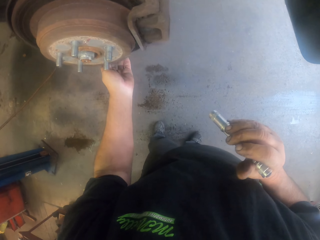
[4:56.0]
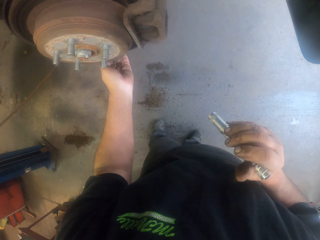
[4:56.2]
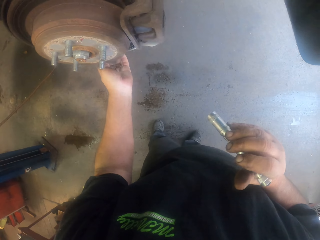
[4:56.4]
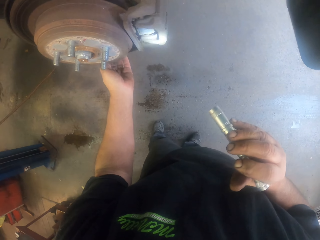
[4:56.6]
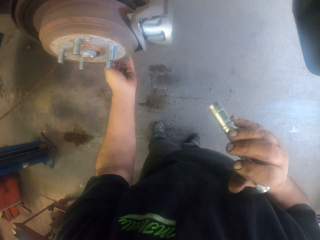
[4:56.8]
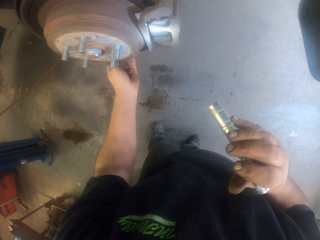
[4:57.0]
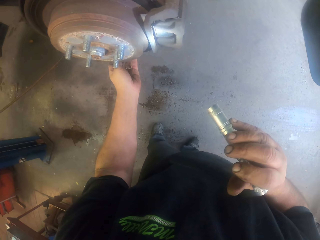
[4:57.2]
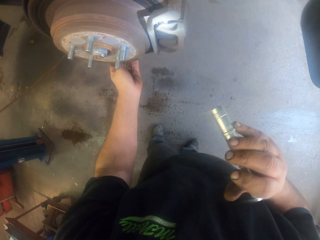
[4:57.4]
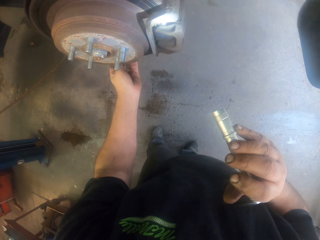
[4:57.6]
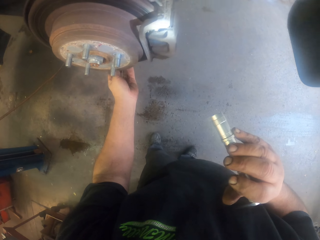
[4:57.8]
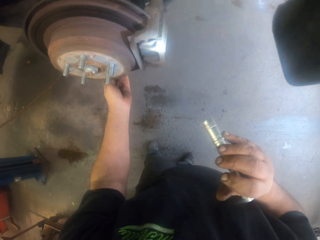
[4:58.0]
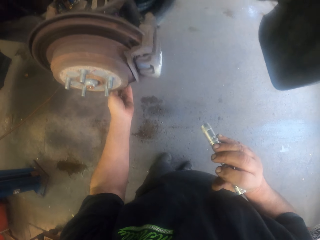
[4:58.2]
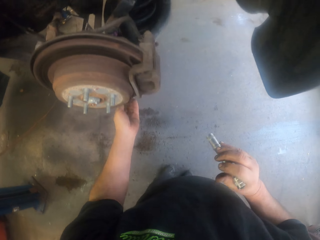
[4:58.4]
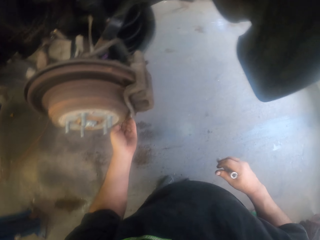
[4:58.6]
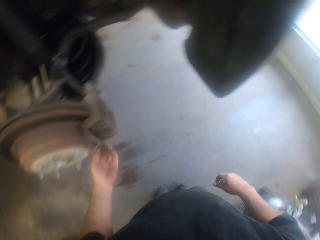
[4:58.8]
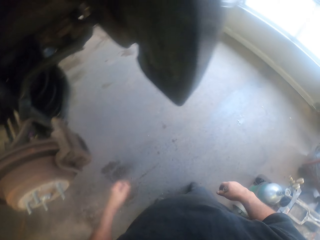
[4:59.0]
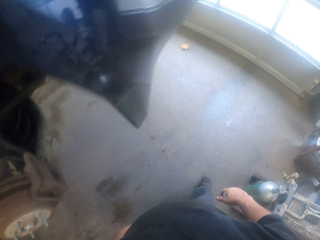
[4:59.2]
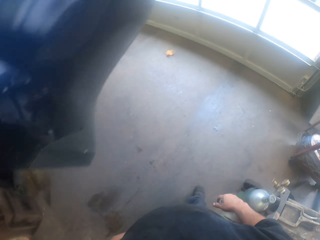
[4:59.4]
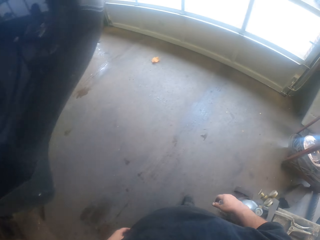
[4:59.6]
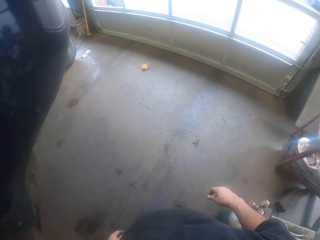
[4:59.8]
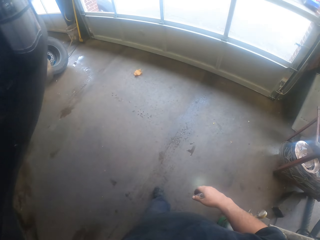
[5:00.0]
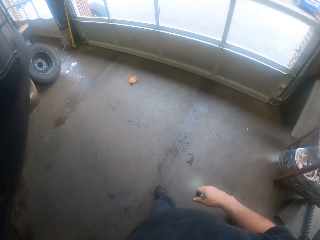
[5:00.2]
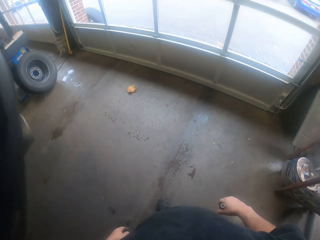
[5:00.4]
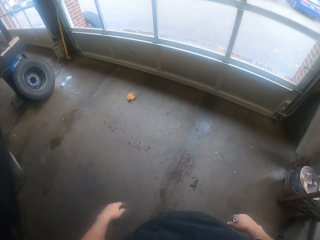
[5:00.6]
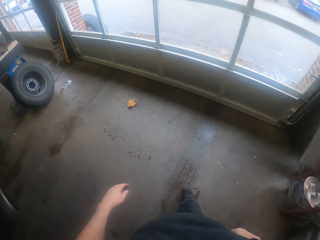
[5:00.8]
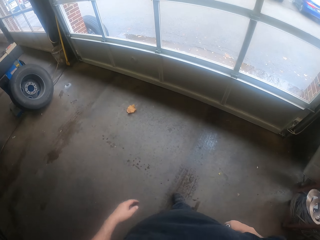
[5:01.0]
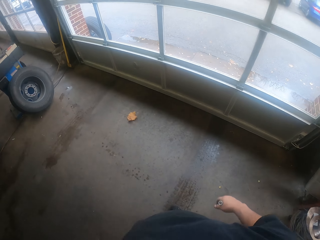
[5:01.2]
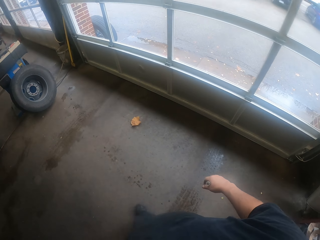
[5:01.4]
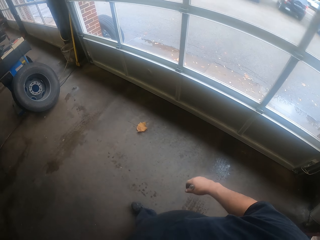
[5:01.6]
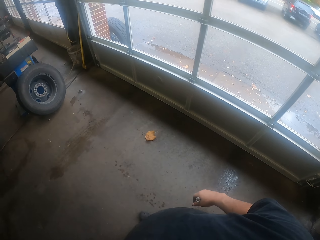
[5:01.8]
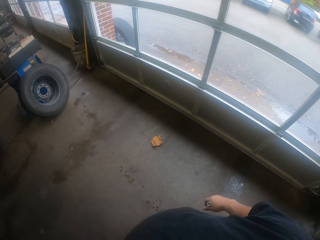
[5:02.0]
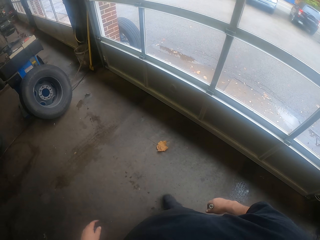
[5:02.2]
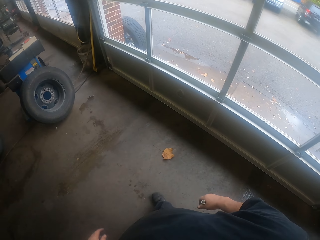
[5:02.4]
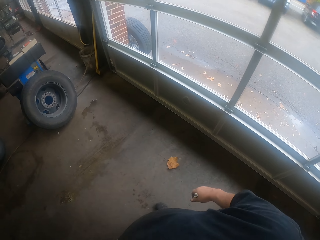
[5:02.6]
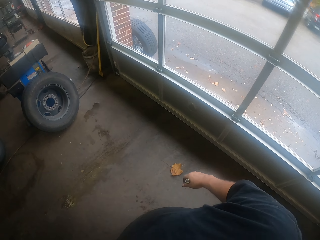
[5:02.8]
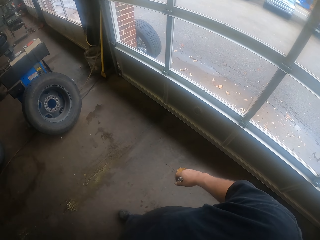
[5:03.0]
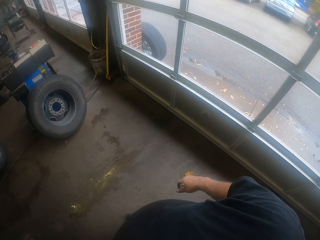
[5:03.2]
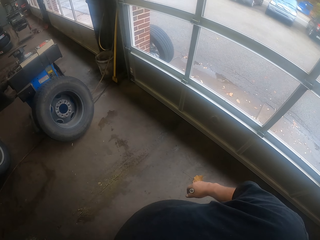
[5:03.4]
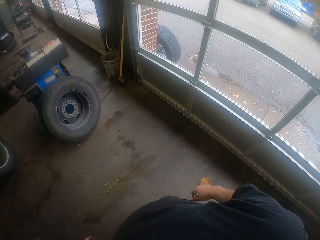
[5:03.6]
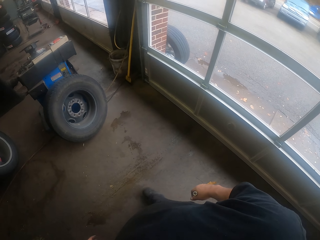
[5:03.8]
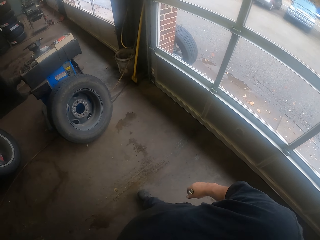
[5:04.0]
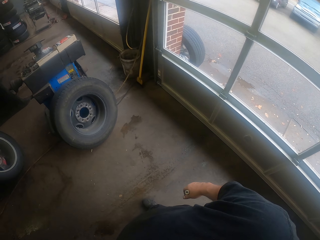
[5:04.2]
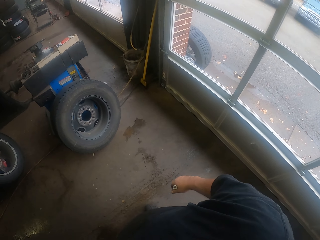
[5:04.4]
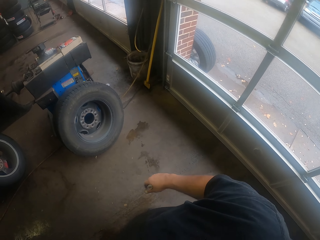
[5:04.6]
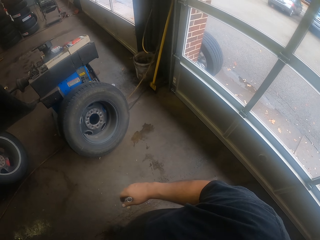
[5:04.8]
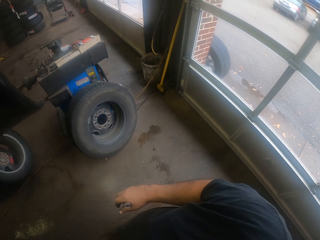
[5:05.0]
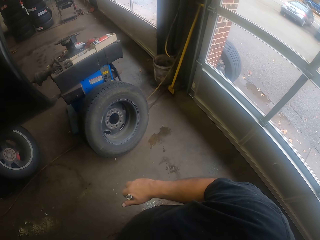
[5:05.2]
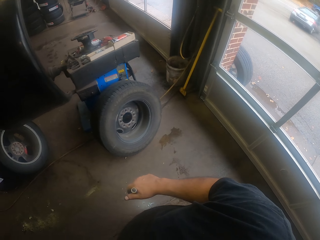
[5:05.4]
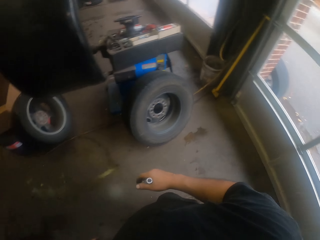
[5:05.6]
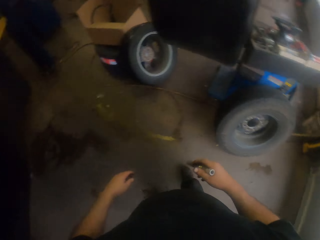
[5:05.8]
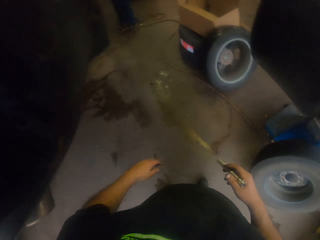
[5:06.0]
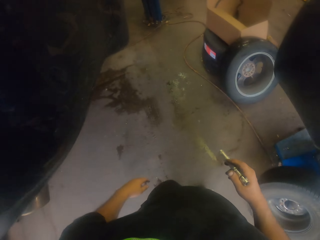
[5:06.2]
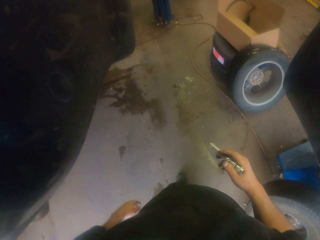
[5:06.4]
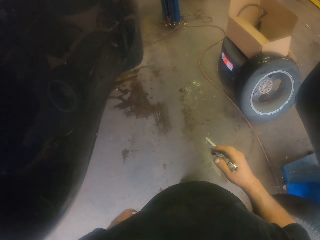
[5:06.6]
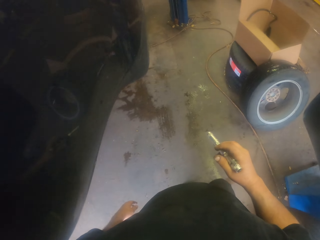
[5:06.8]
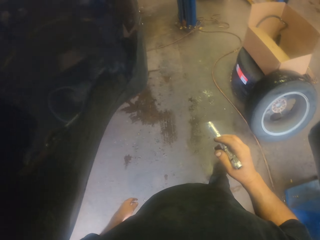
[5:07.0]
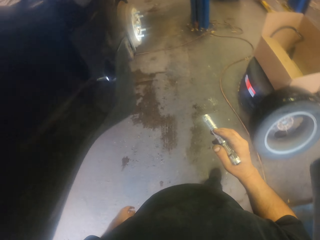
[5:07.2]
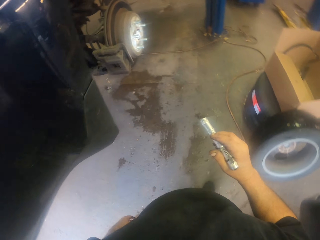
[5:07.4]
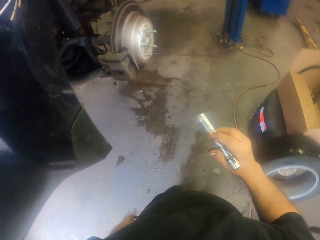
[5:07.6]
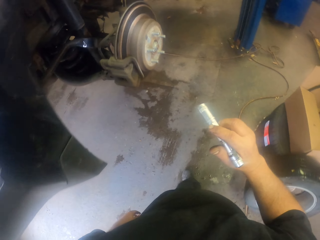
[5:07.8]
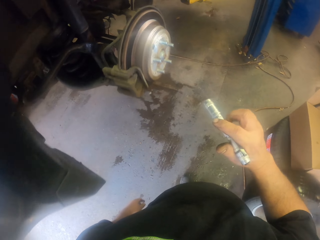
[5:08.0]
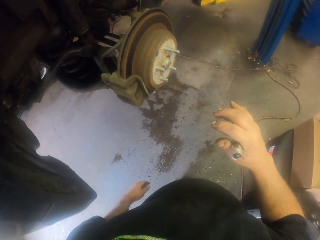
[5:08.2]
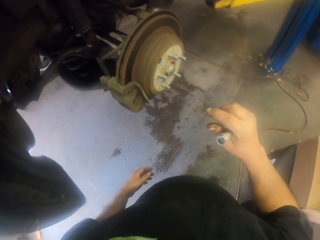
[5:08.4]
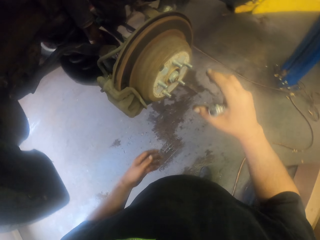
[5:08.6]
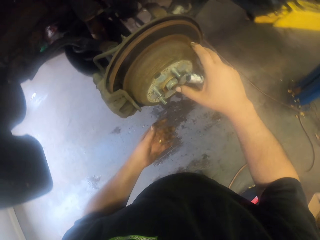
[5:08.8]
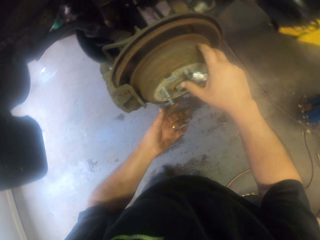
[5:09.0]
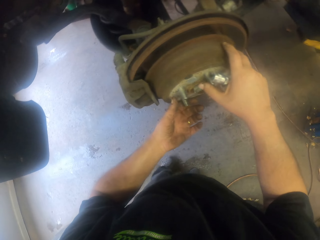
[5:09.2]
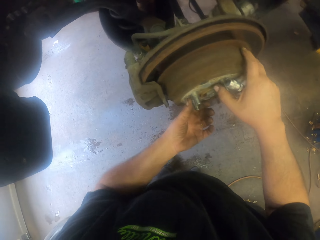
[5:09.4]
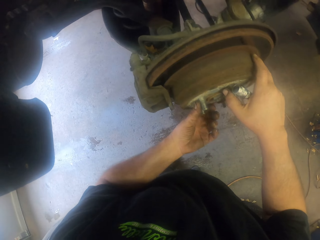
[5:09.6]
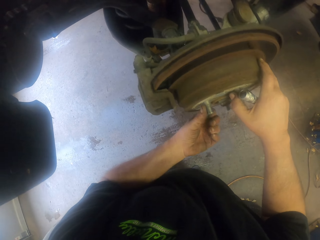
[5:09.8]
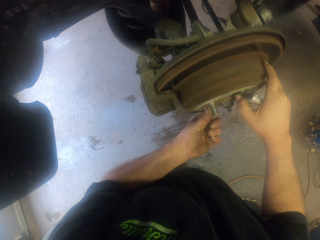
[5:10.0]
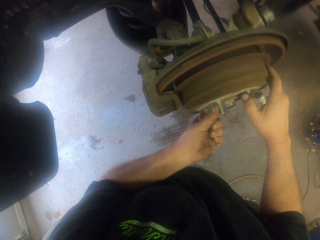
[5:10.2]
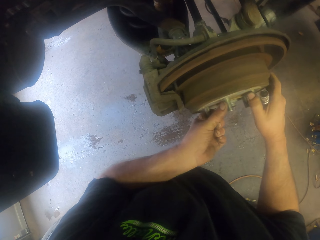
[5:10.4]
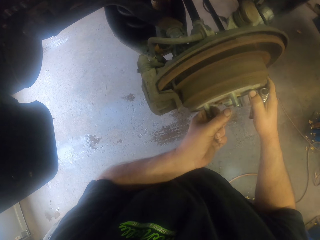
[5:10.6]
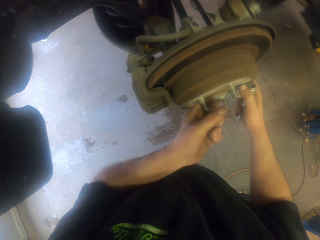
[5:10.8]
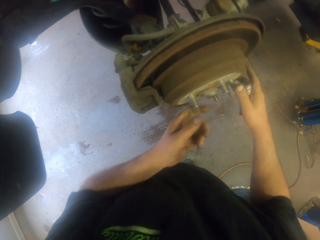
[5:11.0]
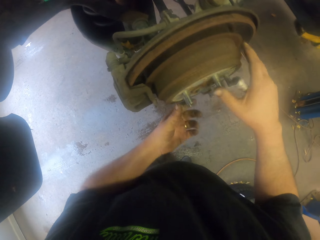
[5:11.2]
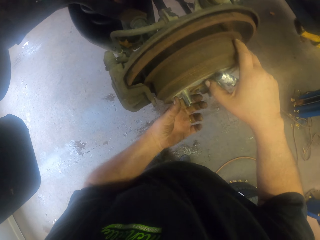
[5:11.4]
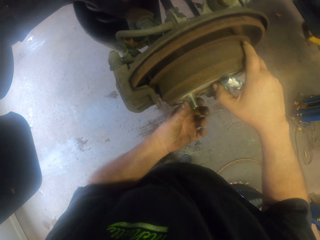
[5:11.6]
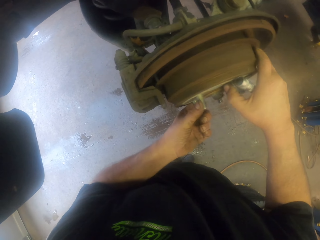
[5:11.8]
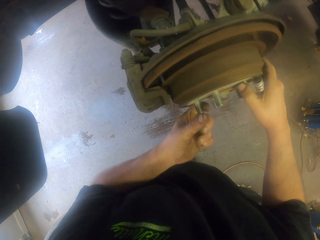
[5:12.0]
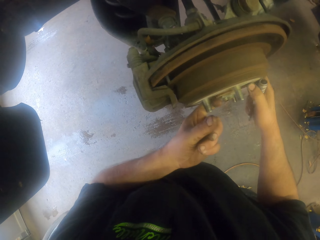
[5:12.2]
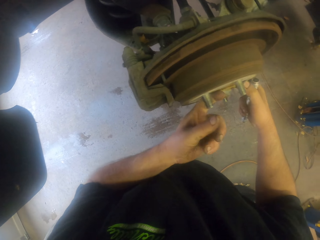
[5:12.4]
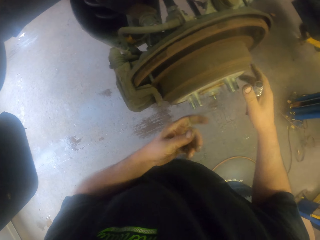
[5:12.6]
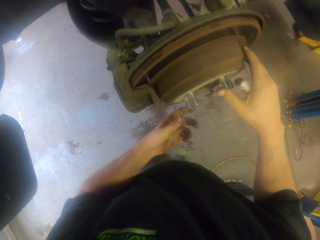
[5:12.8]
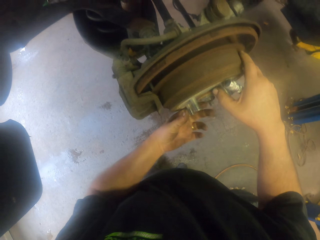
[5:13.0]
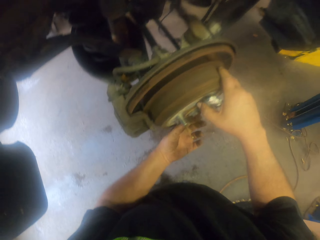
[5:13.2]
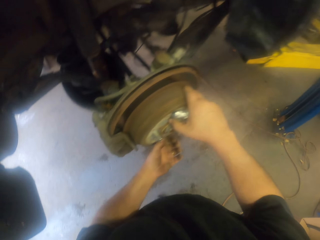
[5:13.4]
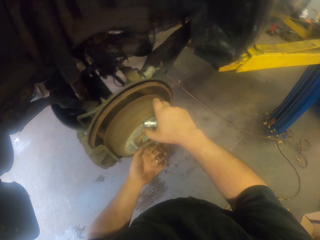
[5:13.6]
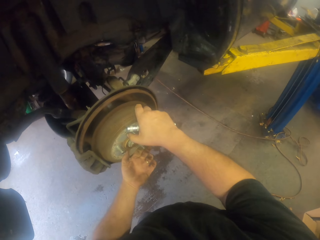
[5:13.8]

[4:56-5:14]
The camera wearer holds a car tyre metal. They hold a torch. They walk around. They turn to the side. They hold the torch. They walk around. They hold the car tyre metal. They rotate the car tyre metal.

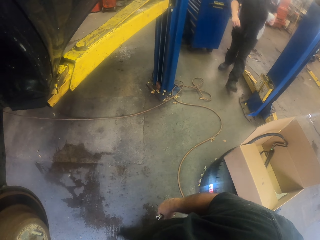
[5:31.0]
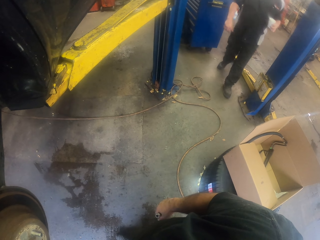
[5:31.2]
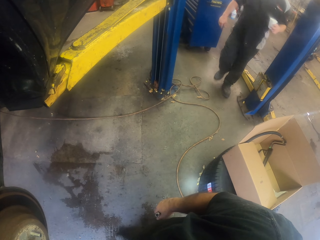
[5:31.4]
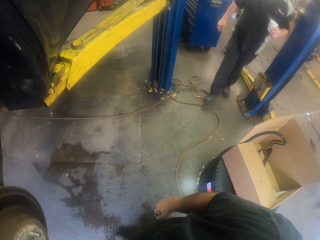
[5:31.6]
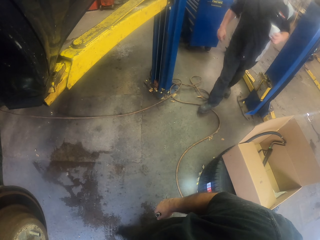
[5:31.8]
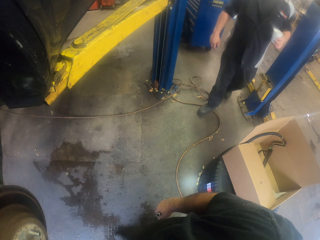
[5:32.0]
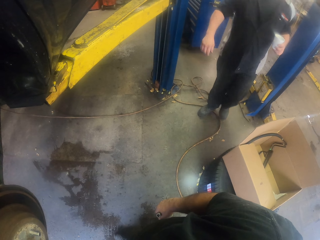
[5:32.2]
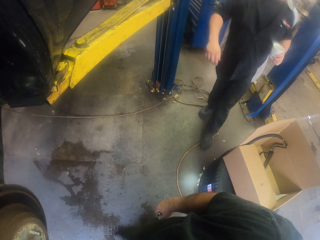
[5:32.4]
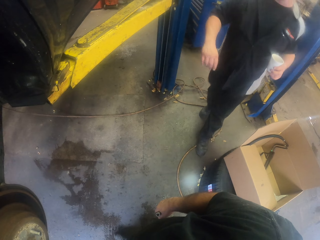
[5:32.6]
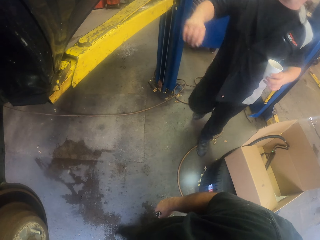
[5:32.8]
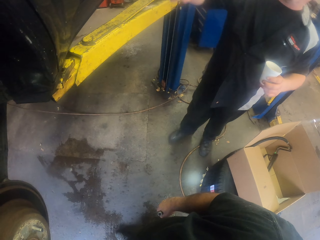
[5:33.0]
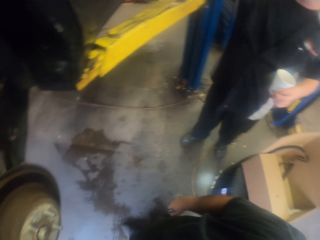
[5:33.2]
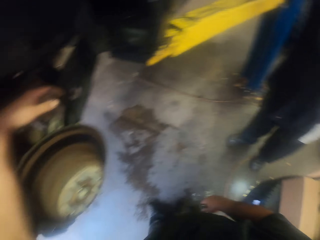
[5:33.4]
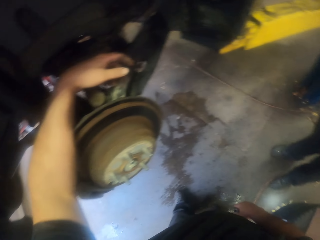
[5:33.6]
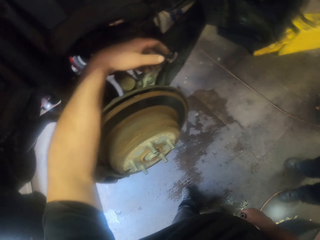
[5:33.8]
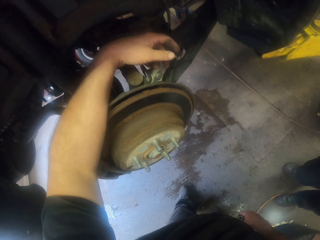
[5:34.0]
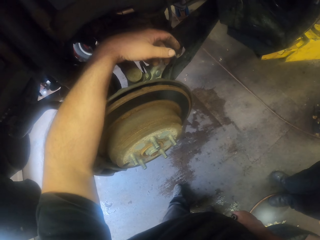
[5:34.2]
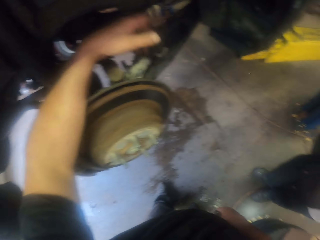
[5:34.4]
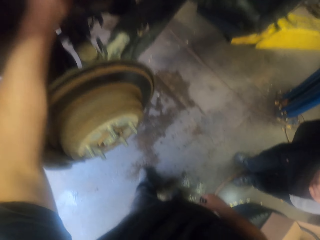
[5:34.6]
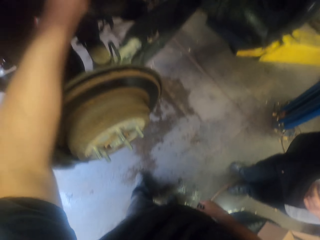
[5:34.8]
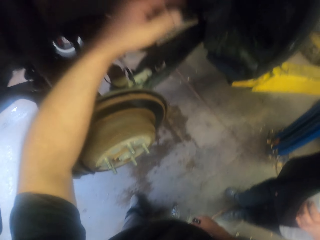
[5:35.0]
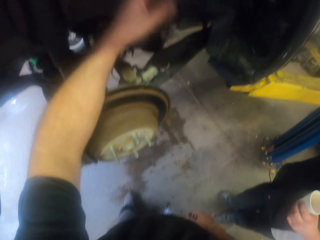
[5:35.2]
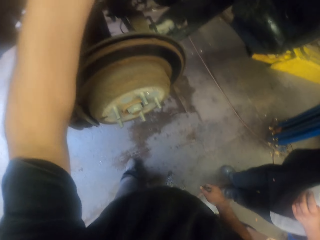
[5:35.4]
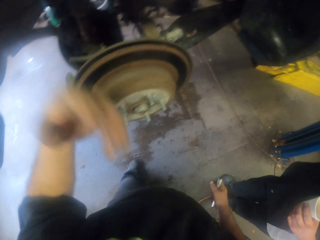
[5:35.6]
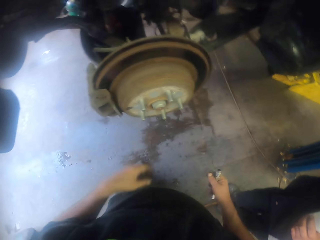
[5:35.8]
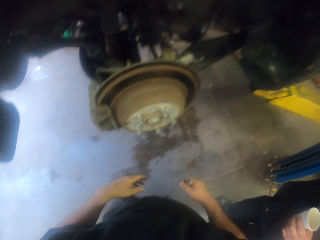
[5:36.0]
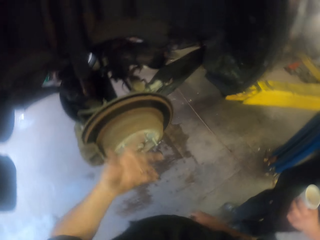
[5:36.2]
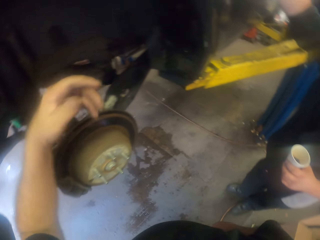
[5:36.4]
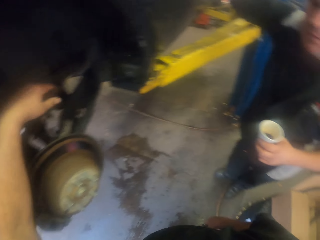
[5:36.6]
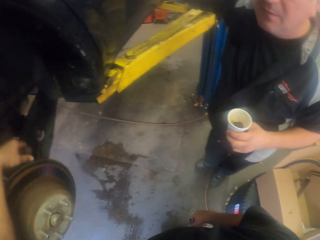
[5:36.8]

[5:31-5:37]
A man walks around. The man stops. The camera wearer turns to the side. They speak with gestures.
